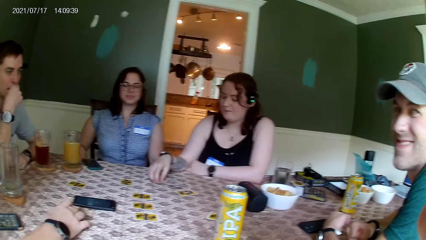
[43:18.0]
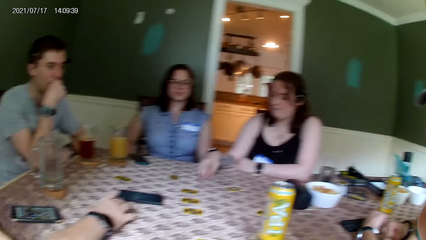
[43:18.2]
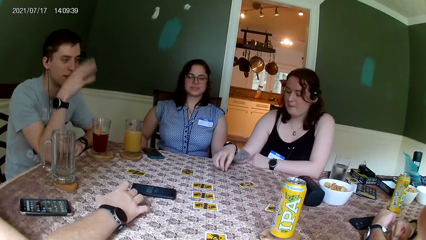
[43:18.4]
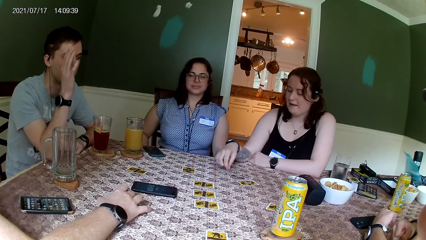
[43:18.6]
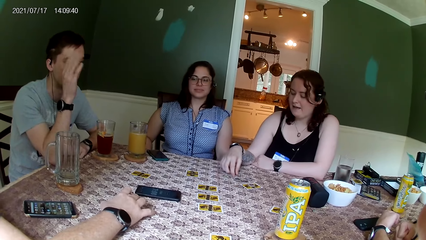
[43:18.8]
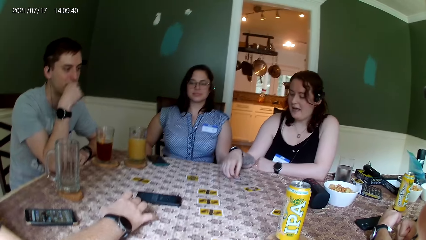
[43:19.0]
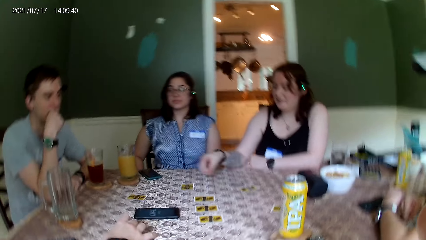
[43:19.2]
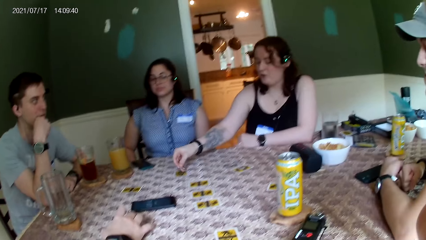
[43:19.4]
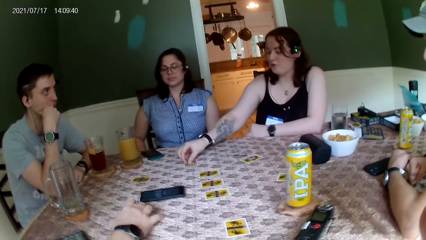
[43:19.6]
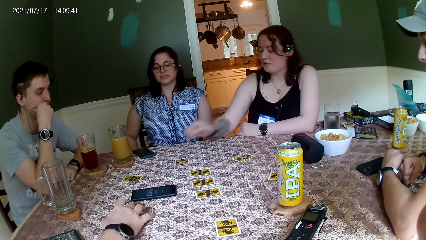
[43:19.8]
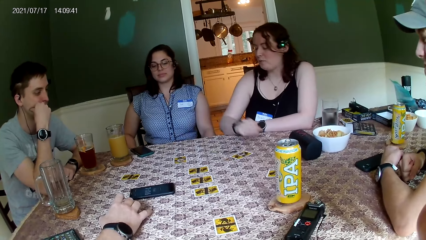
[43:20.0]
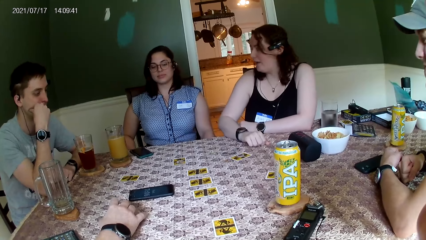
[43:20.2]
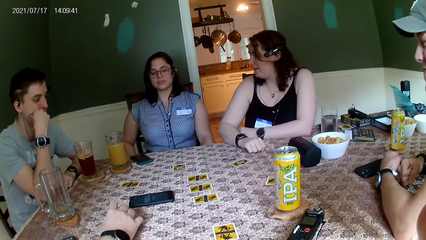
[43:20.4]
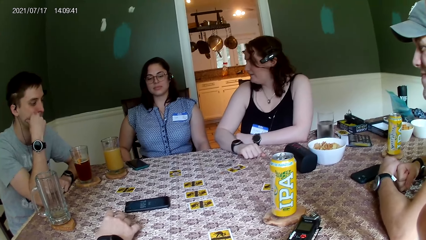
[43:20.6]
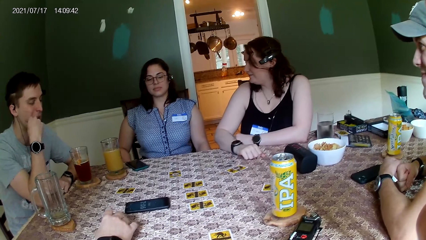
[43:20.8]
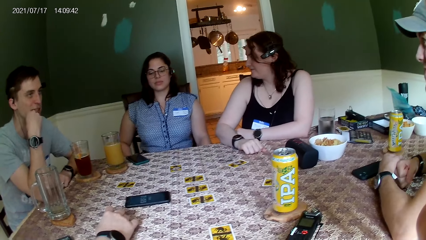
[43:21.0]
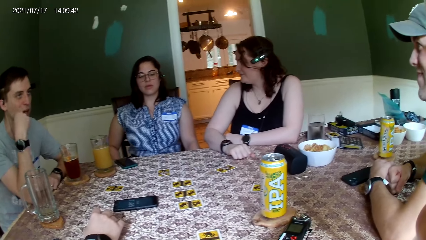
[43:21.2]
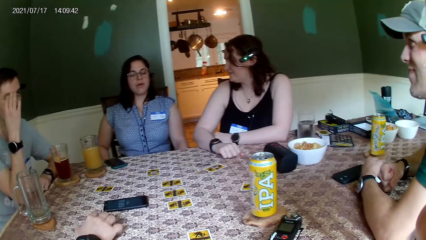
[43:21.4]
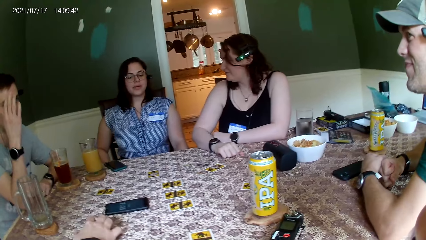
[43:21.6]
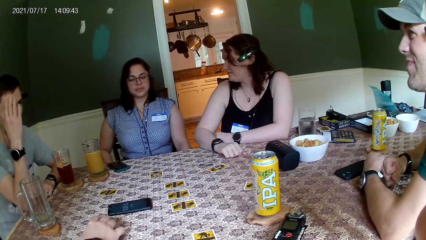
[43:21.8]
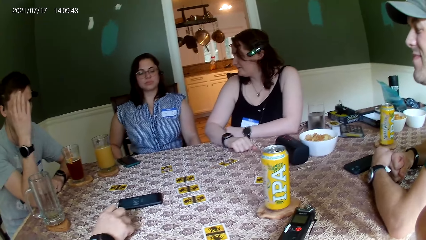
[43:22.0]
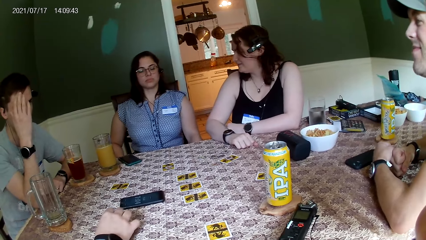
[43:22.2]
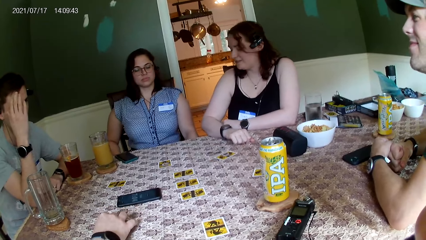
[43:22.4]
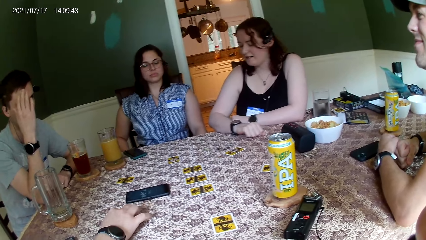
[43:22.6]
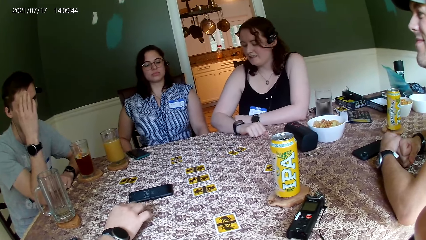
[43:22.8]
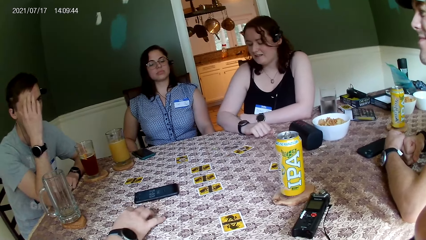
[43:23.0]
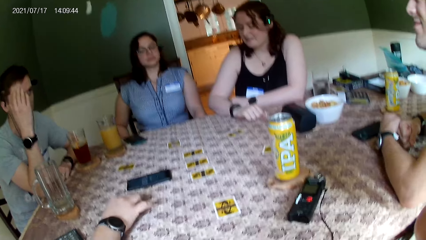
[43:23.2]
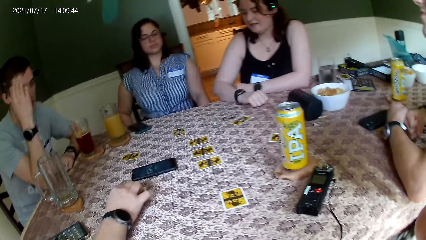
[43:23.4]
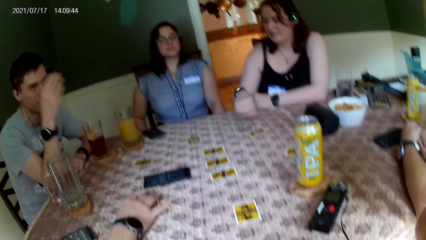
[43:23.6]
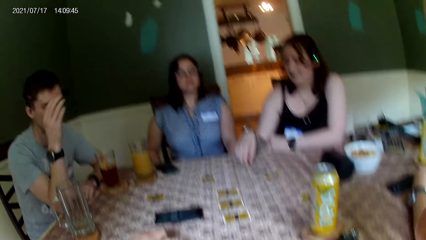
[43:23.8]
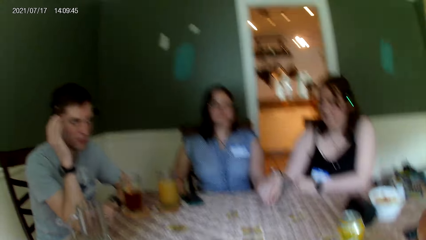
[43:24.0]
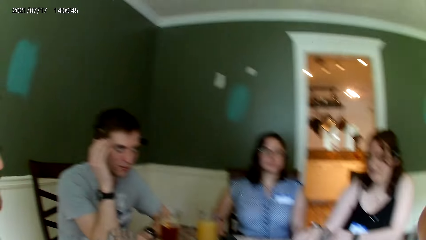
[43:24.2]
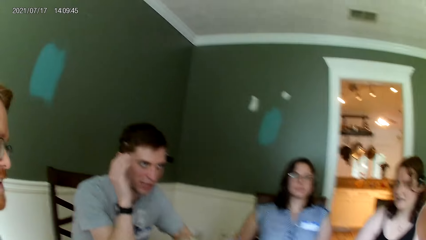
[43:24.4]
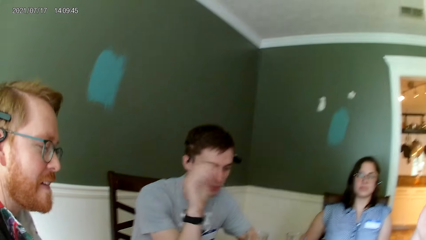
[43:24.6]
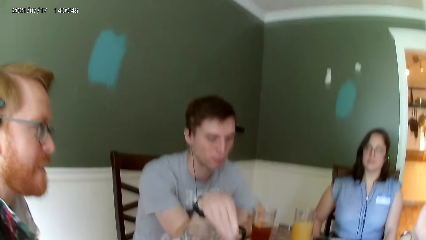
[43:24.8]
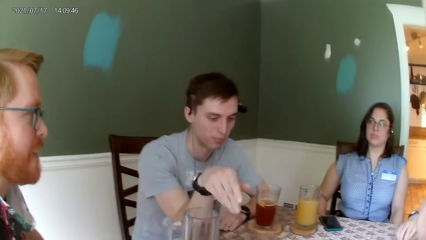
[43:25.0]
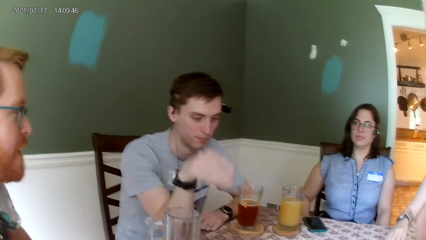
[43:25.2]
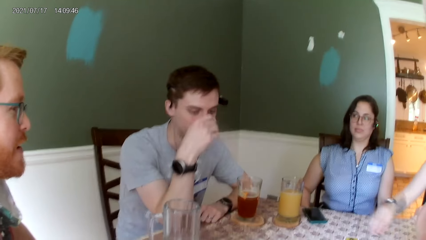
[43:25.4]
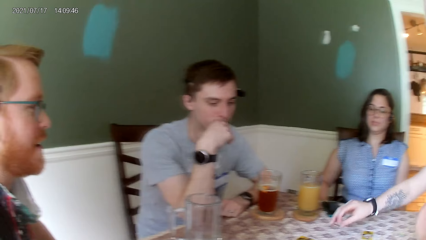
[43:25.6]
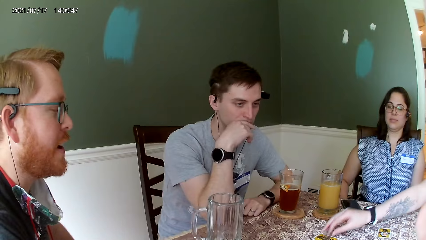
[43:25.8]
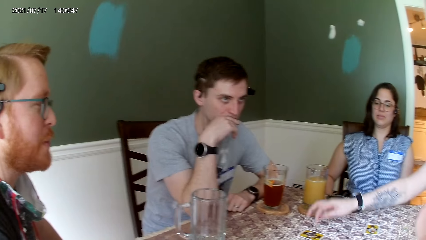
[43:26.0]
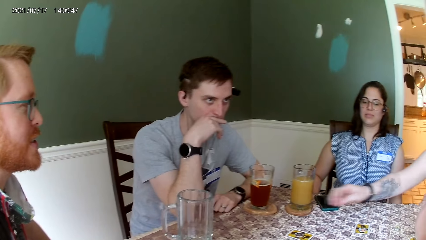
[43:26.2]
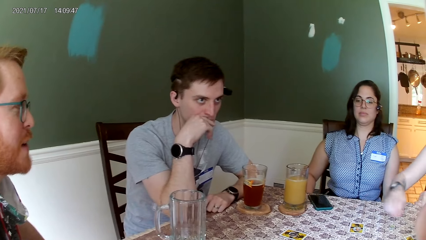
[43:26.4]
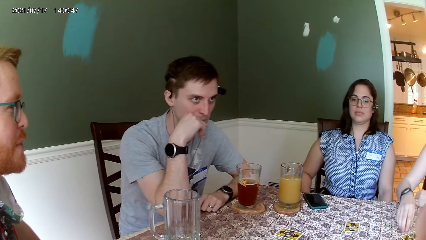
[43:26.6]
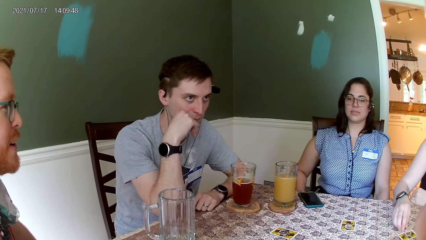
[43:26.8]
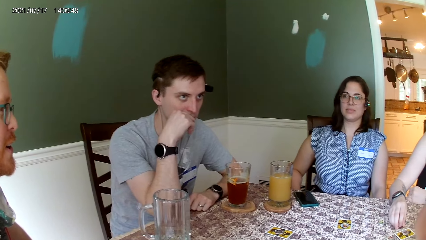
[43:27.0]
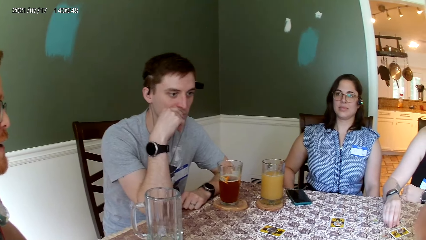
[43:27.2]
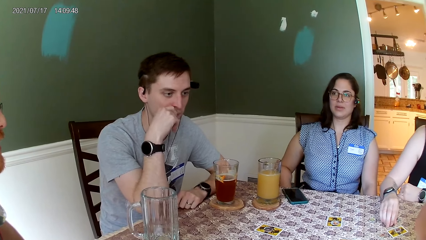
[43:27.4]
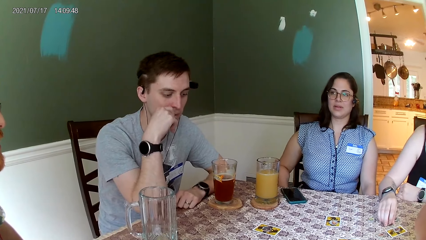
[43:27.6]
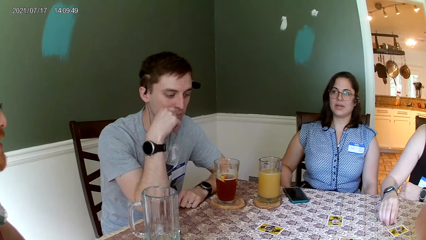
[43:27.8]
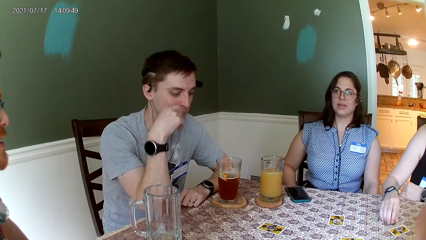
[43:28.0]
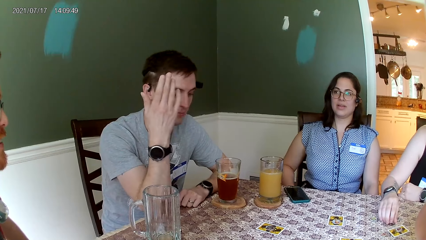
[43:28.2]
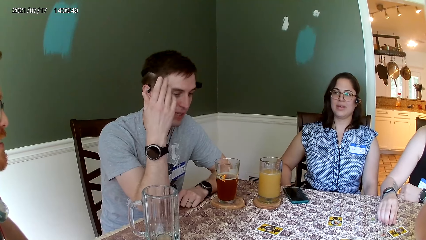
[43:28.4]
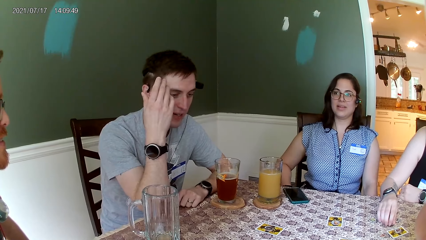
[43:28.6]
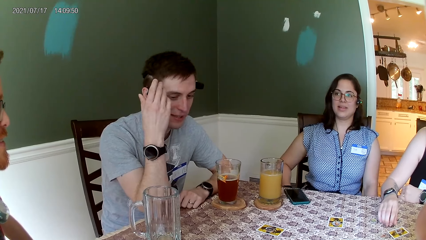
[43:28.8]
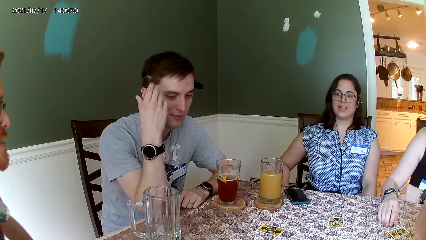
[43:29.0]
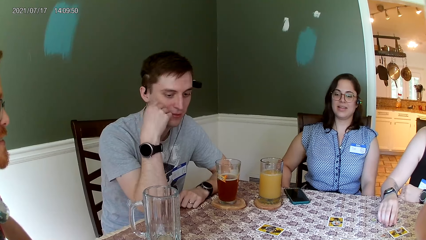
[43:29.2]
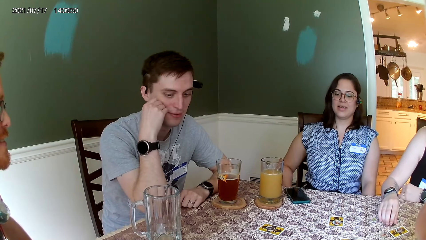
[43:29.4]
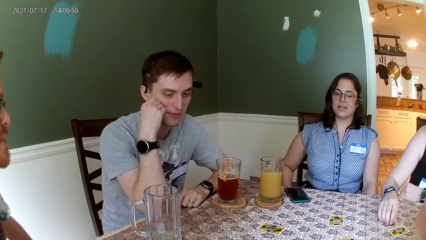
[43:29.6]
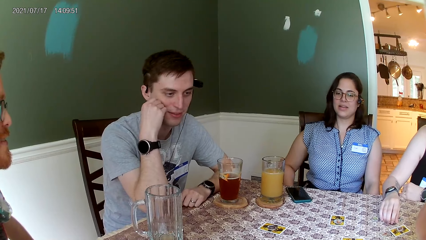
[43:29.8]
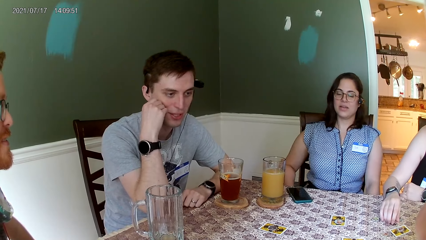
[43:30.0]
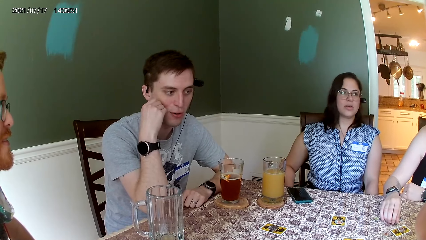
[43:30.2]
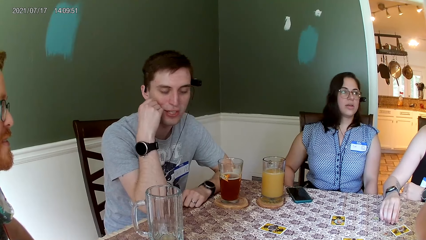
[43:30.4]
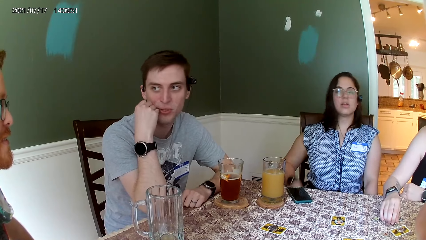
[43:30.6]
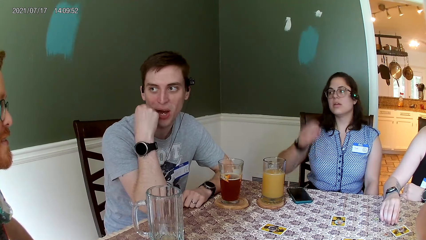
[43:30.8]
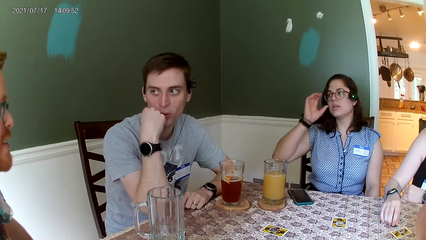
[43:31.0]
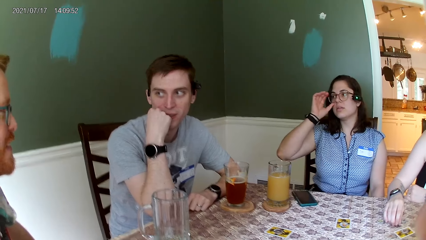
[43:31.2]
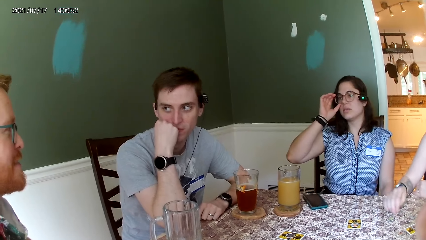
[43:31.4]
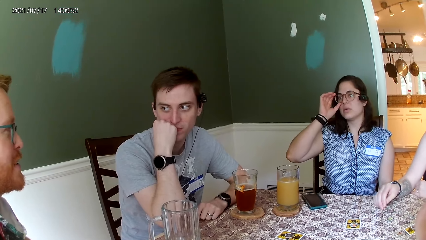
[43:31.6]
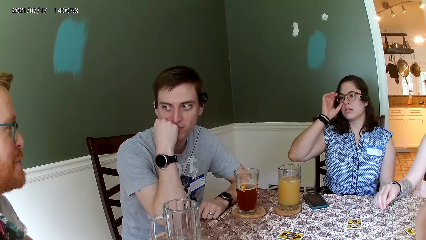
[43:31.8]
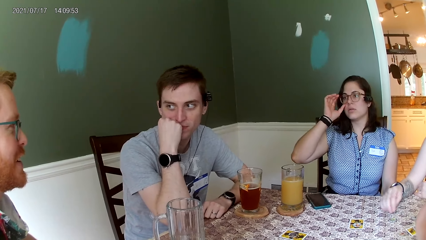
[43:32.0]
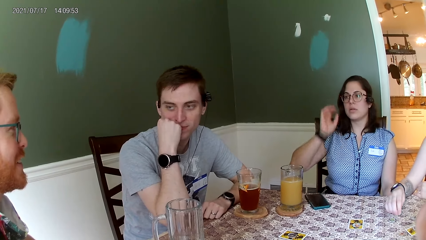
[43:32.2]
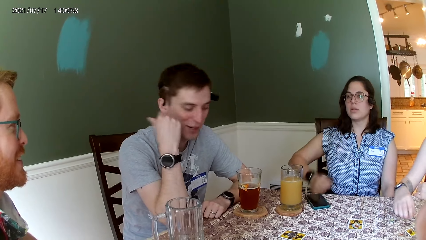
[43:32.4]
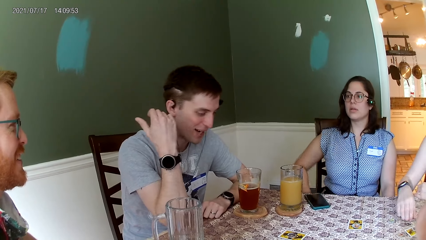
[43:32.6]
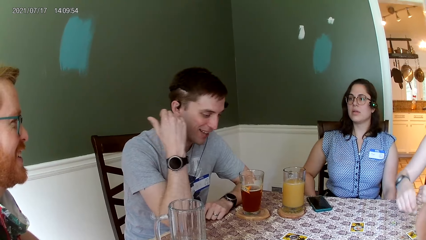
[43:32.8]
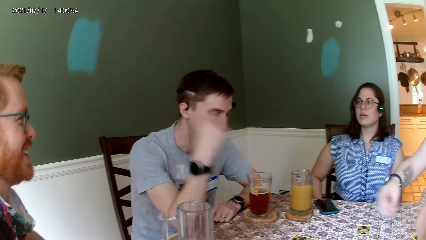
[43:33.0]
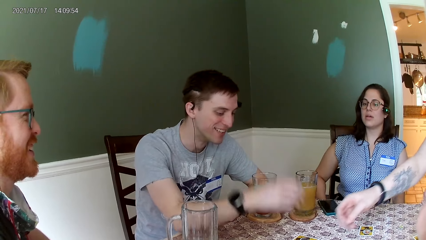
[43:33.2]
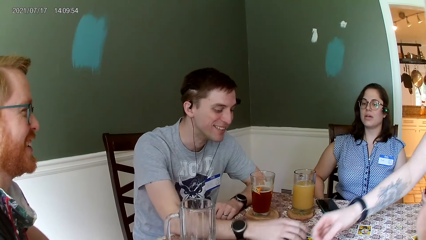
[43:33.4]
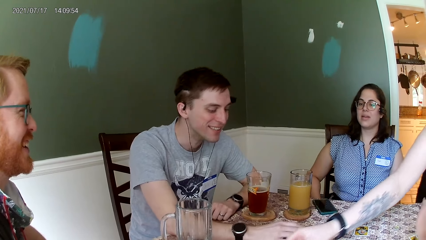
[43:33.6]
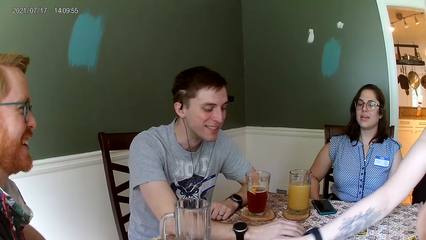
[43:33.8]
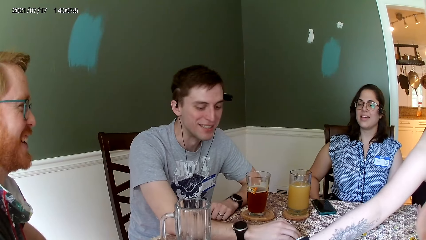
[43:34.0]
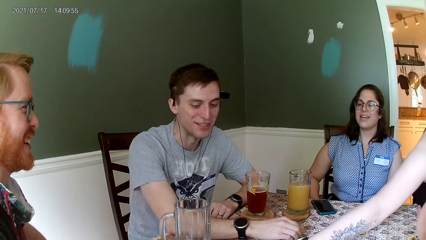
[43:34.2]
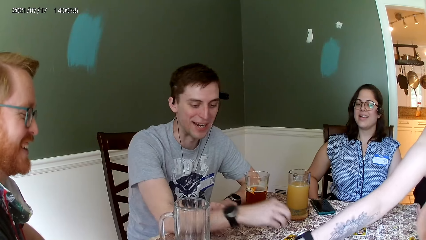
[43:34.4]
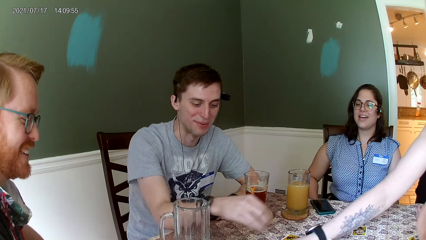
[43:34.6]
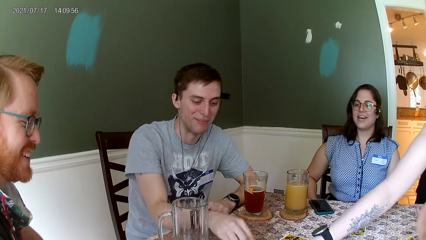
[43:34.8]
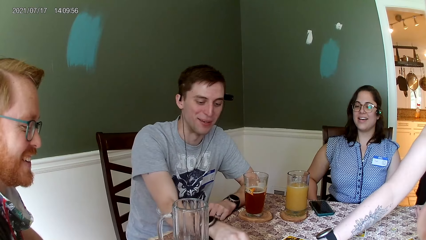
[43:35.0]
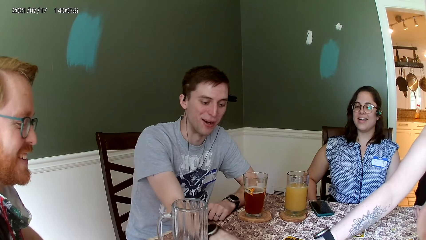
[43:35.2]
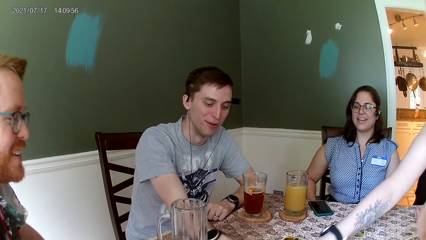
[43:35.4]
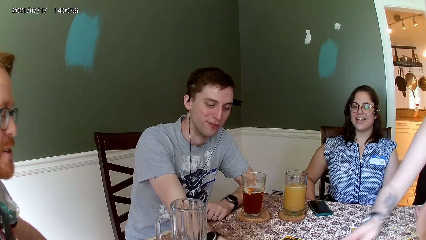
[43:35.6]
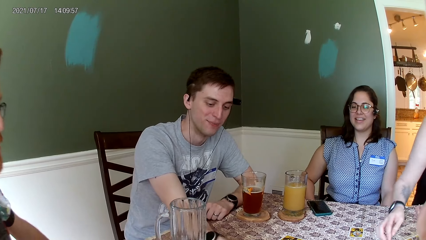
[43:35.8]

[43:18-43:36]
The woman places her right hand on a coin on the table. She picks up the coin from the table with her right hand and drops the coin on the card with her right hand. She drops the coin on the card with her right hand again. She places her right hand on a coin on the table. The other woman adjusts the glasses on her face with her right hand. The first woman picks up the coin from the table with her right hand. The camera wearer laughs.
